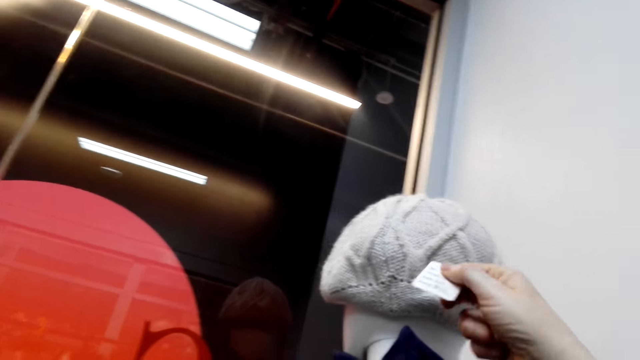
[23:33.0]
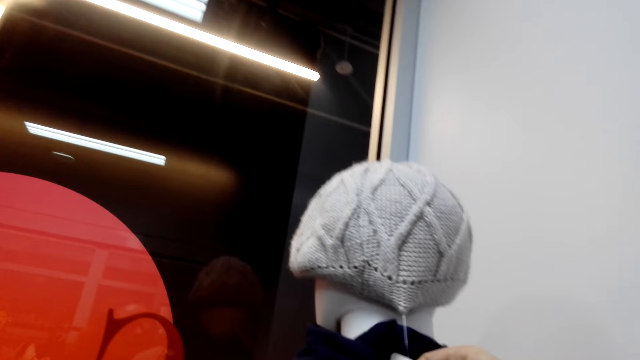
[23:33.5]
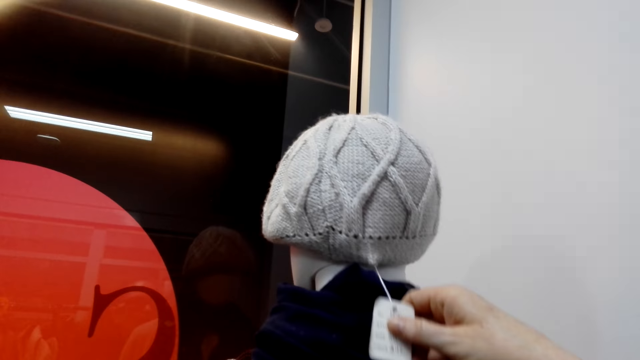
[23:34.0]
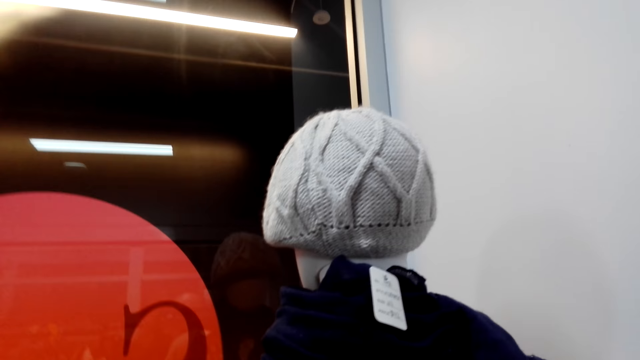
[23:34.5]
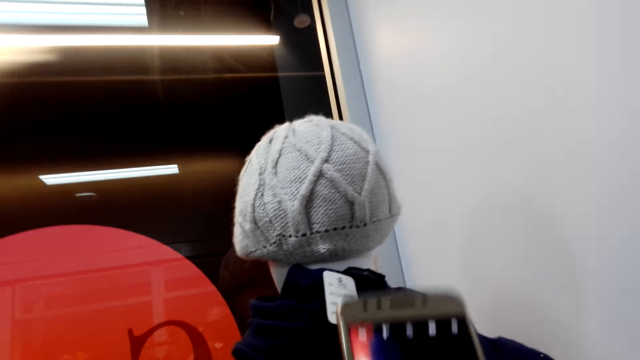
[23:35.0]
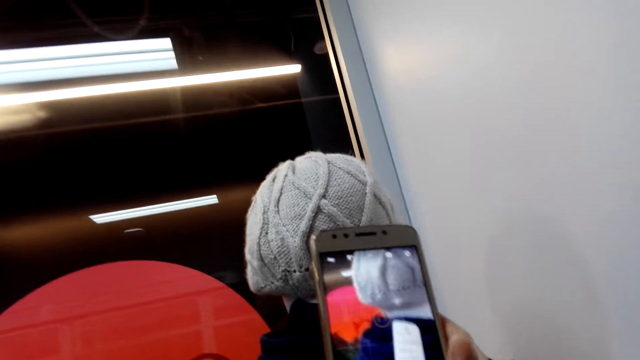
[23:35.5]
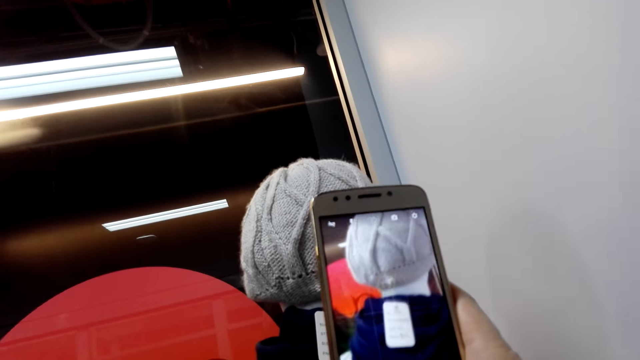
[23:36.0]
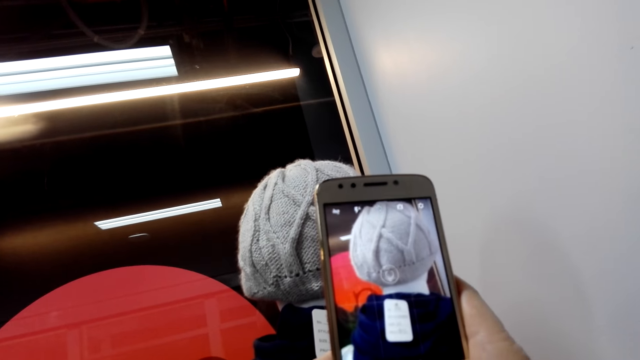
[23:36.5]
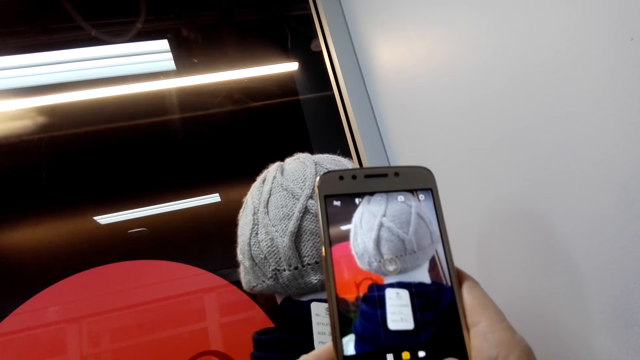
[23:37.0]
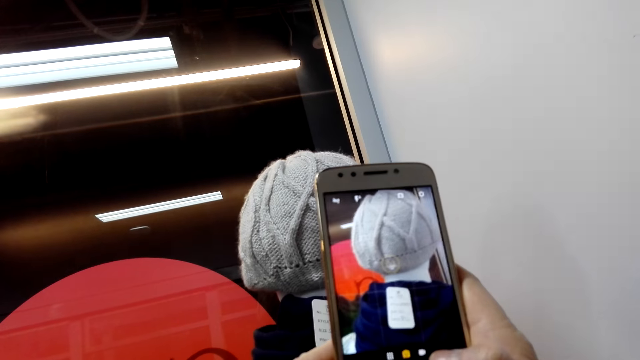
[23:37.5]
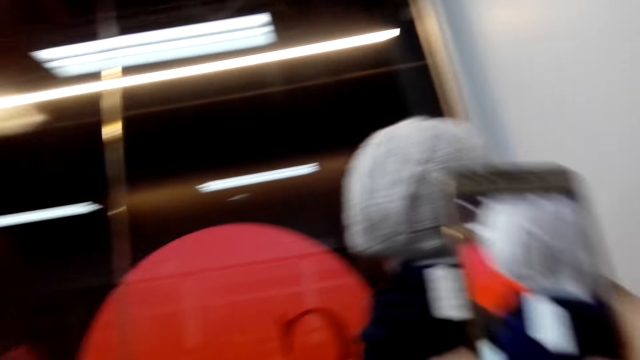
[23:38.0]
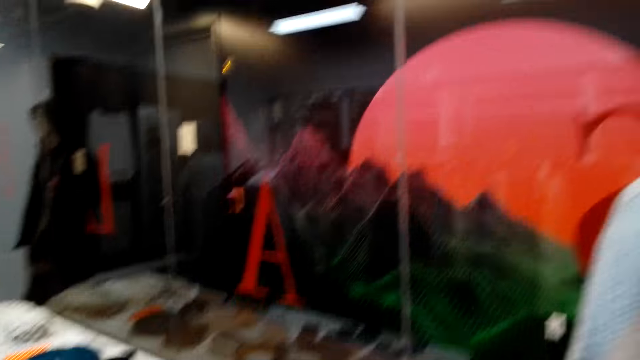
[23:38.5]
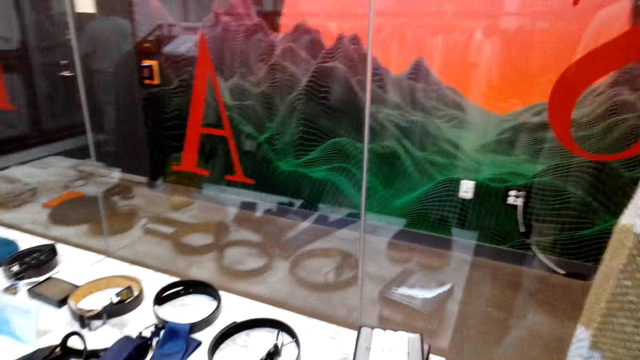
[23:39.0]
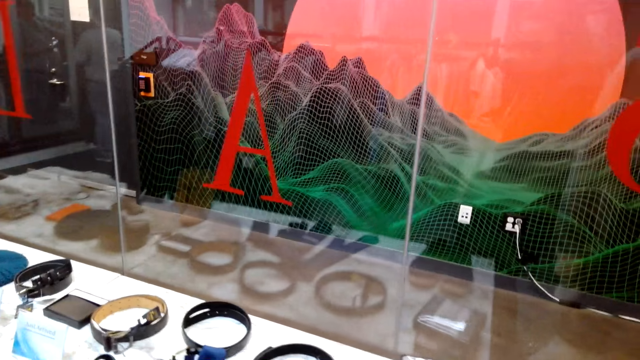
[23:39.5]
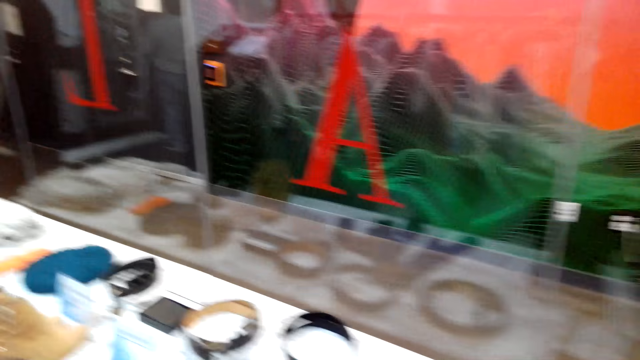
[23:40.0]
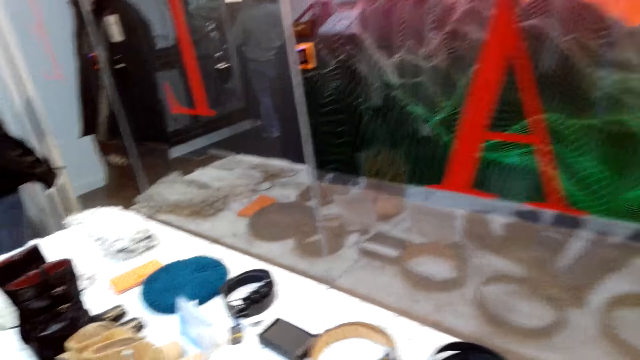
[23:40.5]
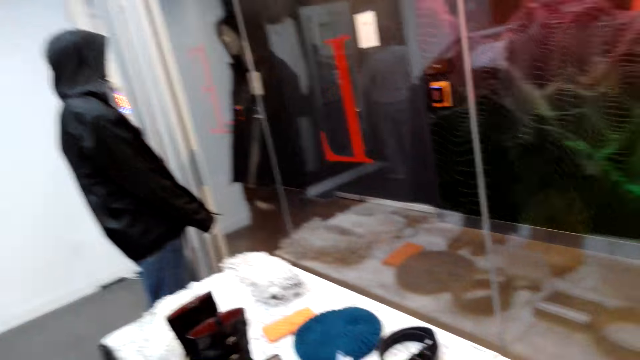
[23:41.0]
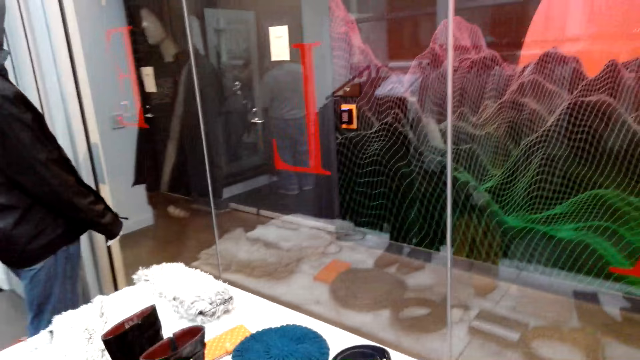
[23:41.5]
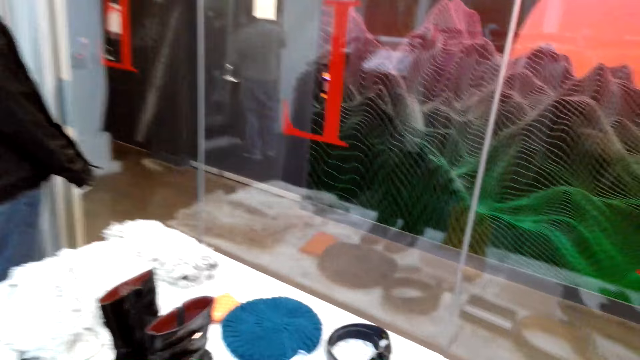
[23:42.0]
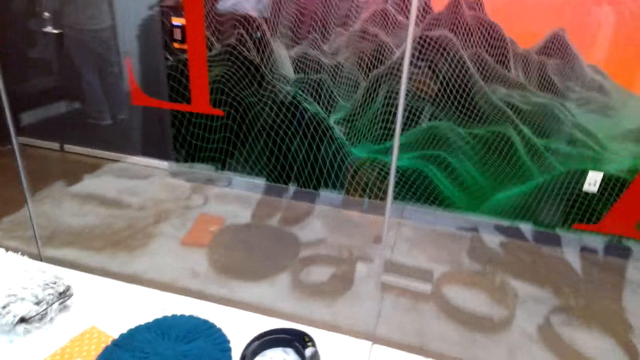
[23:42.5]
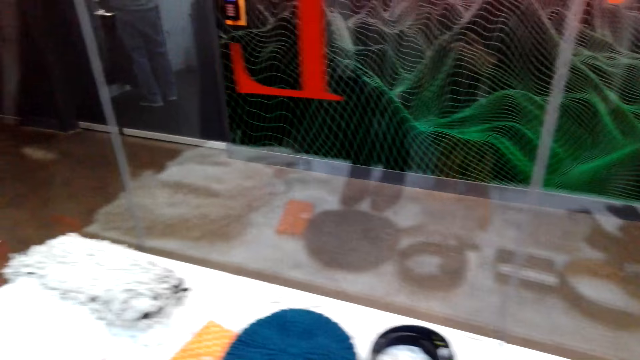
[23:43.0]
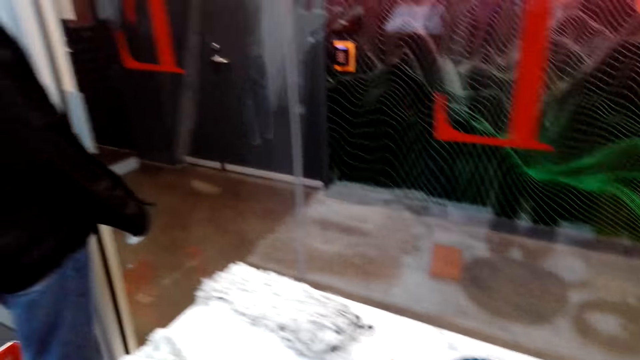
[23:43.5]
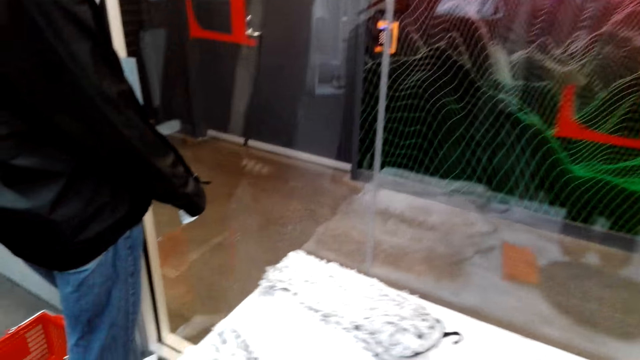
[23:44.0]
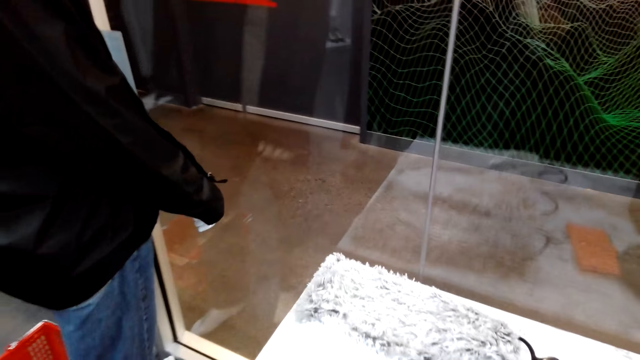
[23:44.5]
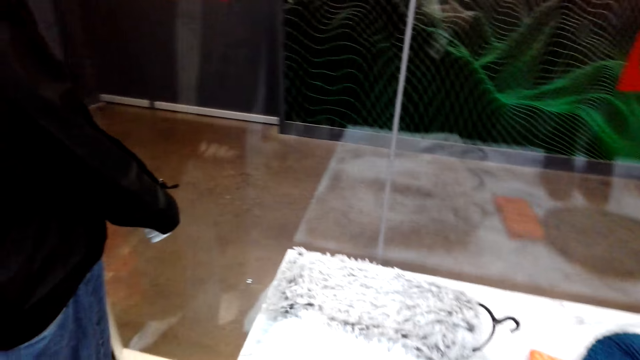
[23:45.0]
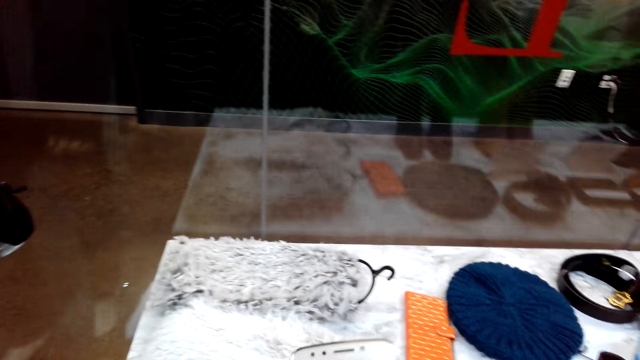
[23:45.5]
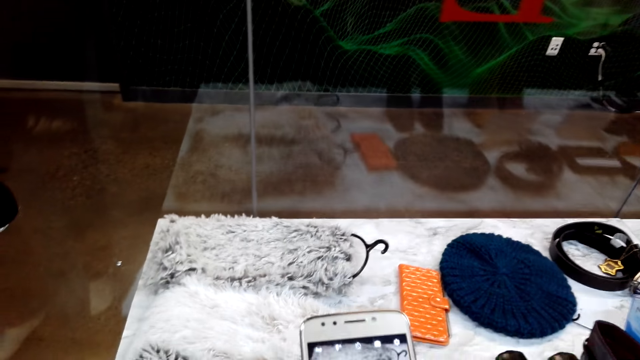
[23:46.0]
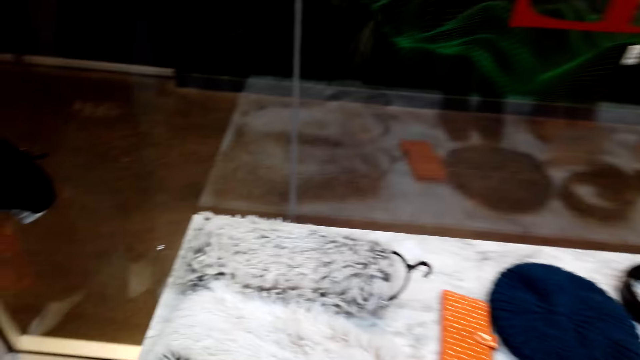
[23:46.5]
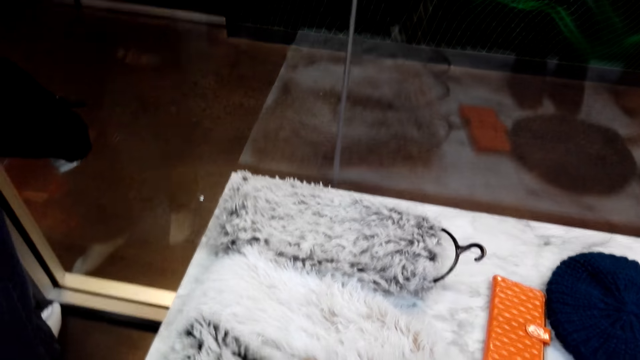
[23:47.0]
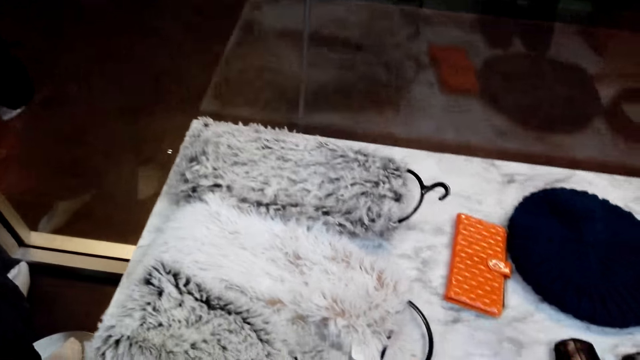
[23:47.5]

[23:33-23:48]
The camera wearer holds the cap and pulls the price tag. They take a photo of the cap. They walk around the store and sigh.

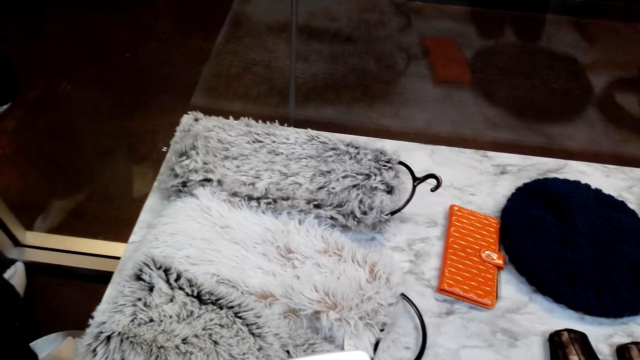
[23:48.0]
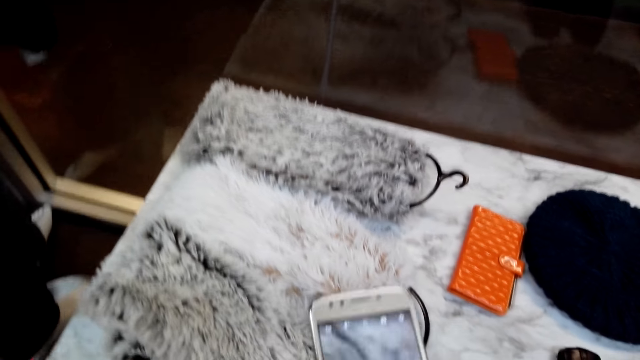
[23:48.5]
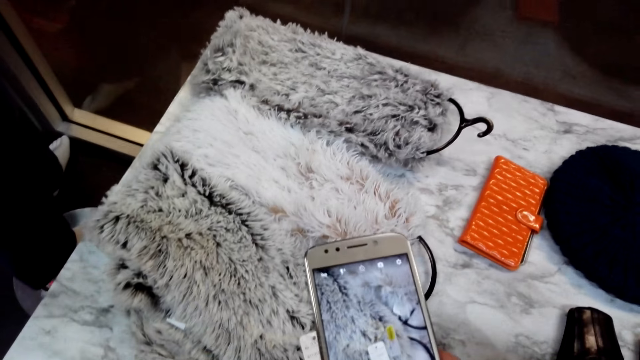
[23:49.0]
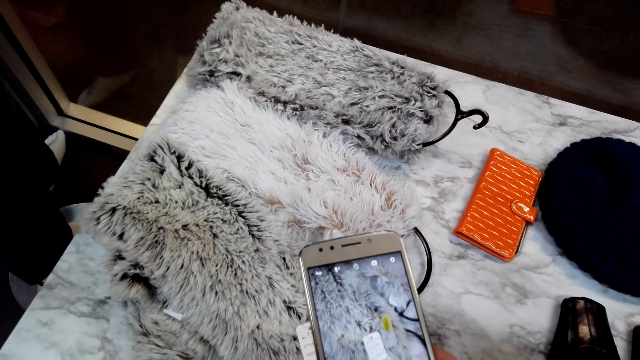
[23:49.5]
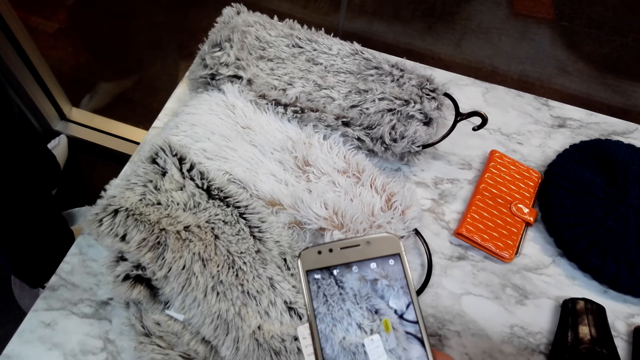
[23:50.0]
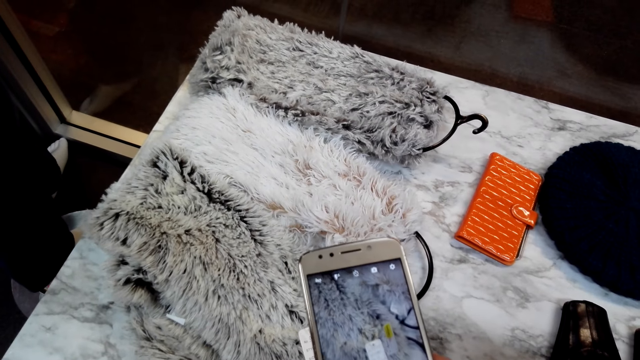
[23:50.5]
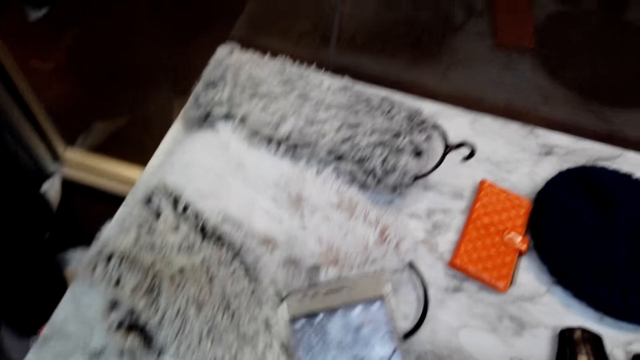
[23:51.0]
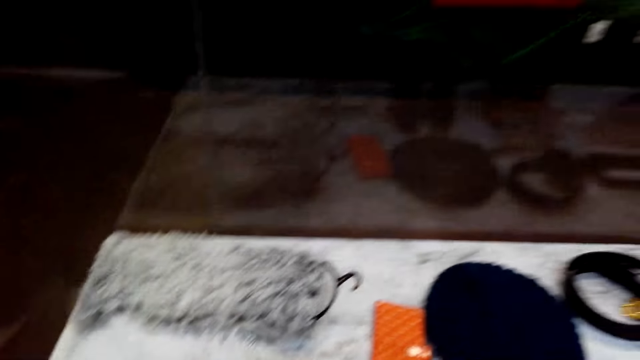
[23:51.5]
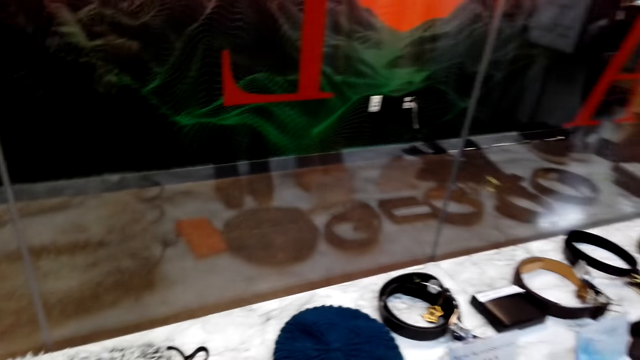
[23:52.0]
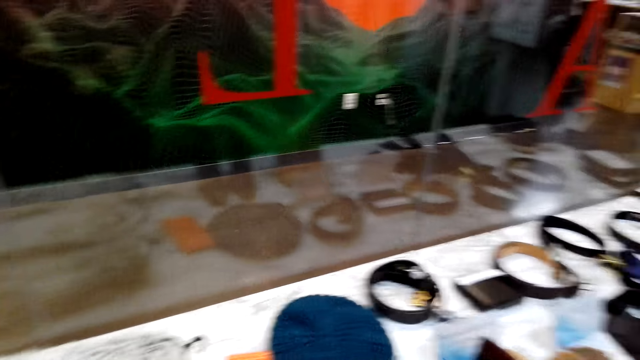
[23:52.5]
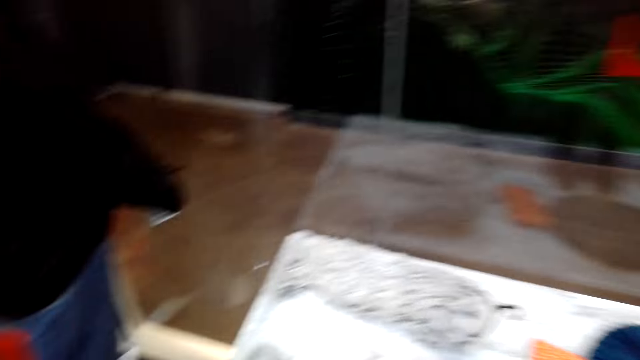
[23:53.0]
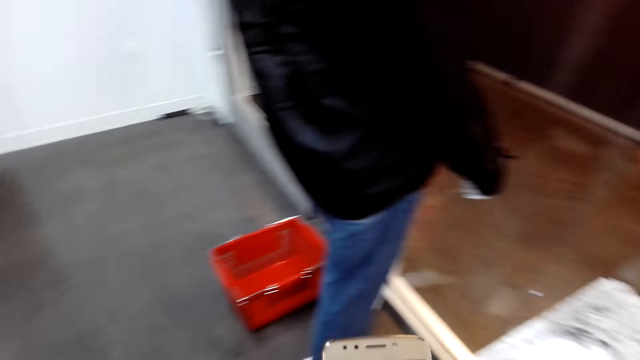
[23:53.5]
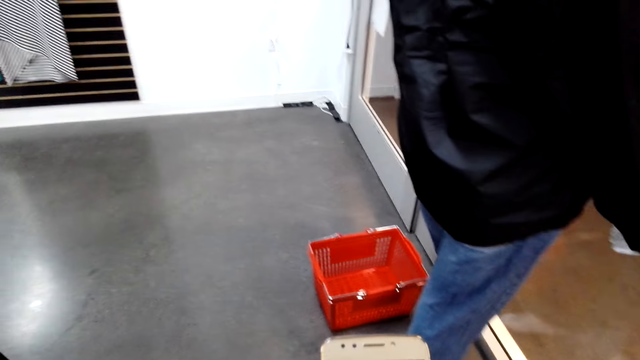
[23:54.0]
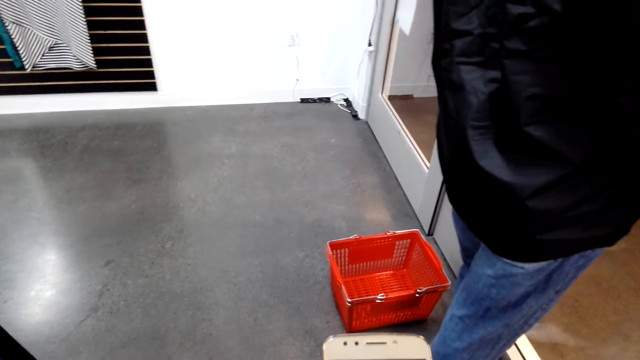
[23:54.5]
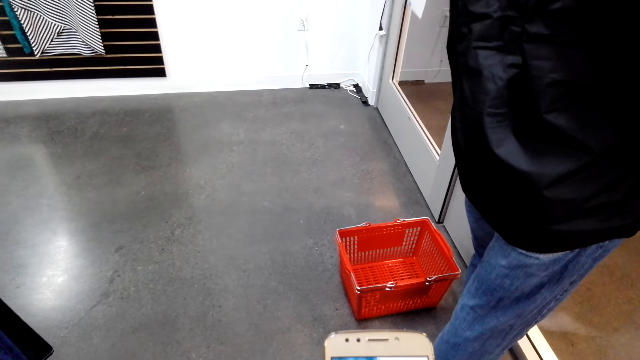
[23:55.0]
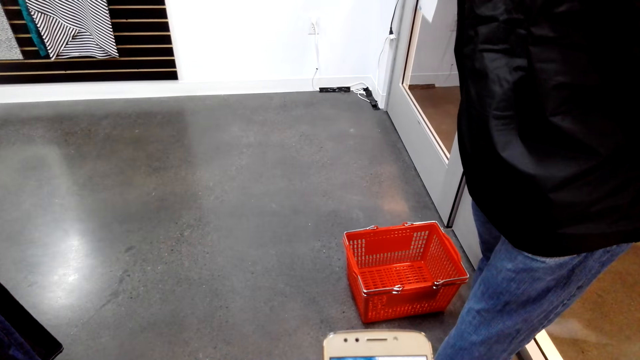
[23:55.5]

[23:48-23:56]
The camera wearer takes a photo of the fur. They look around and converse with a man.
